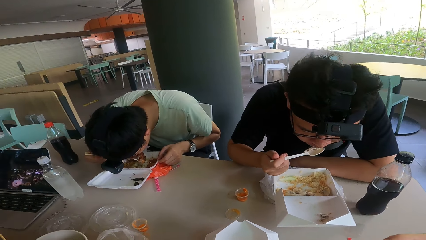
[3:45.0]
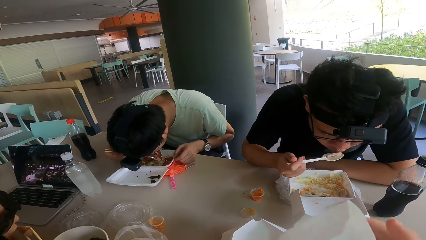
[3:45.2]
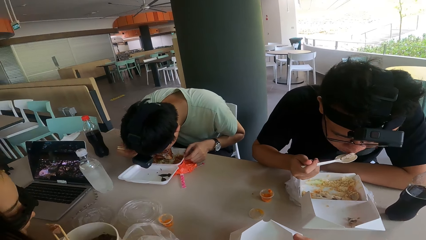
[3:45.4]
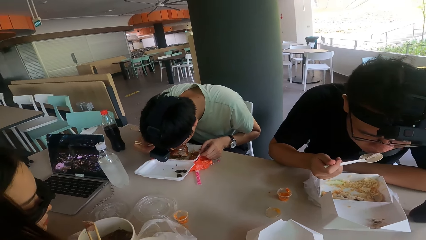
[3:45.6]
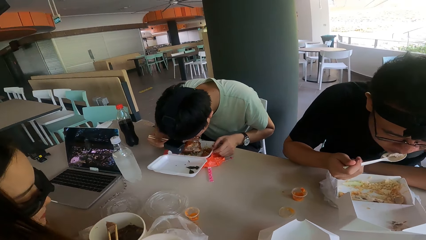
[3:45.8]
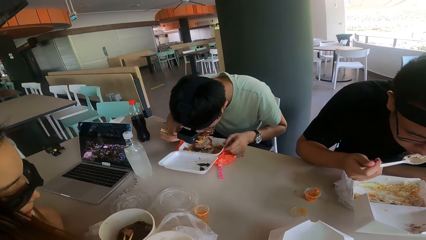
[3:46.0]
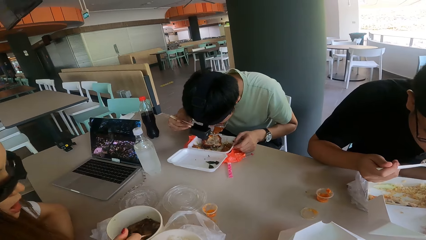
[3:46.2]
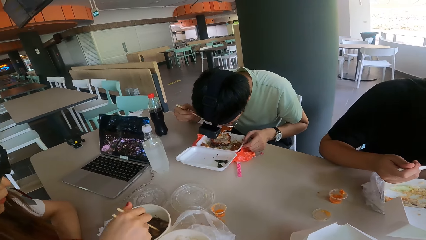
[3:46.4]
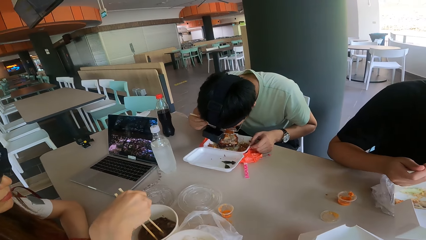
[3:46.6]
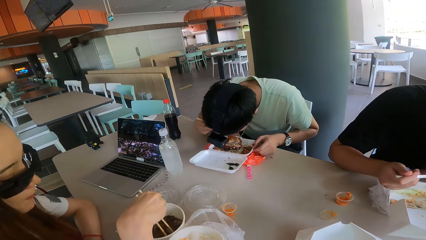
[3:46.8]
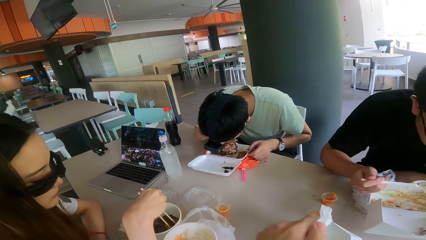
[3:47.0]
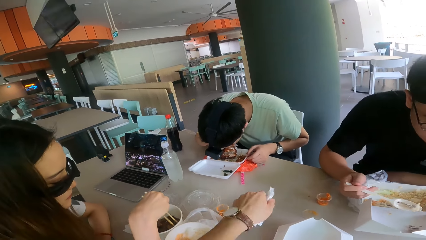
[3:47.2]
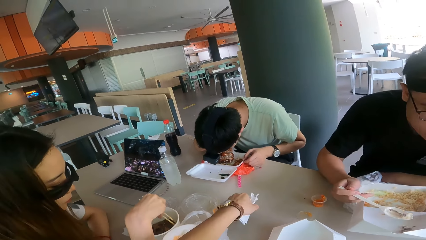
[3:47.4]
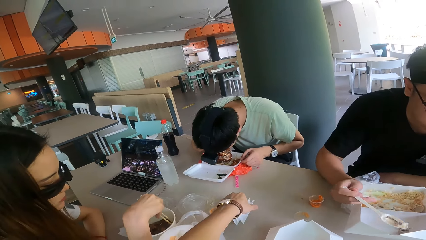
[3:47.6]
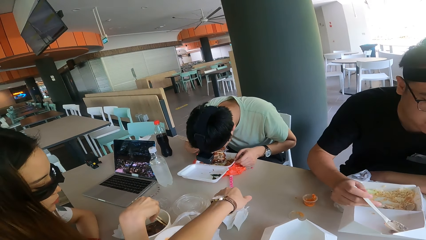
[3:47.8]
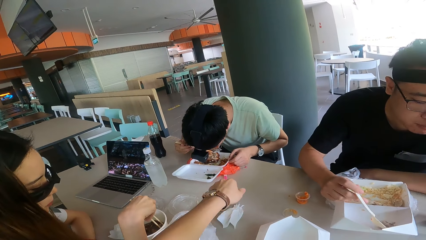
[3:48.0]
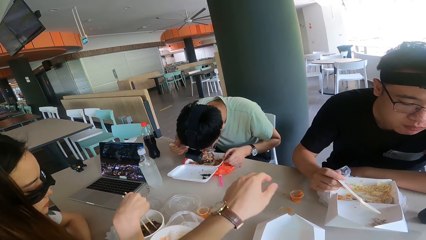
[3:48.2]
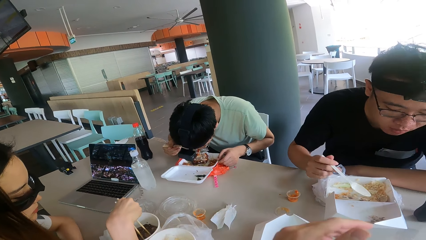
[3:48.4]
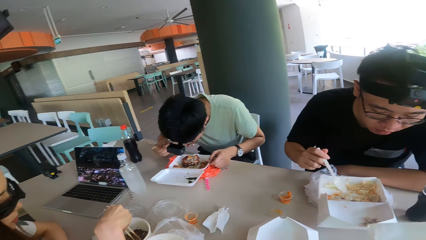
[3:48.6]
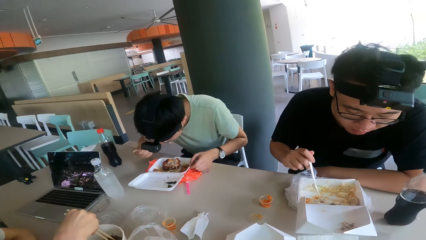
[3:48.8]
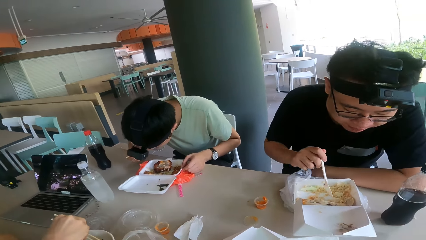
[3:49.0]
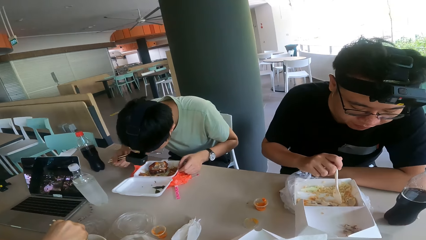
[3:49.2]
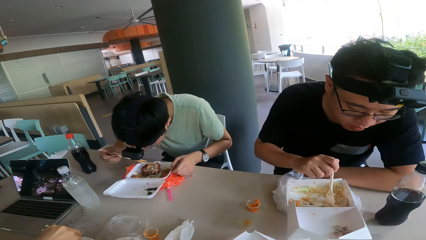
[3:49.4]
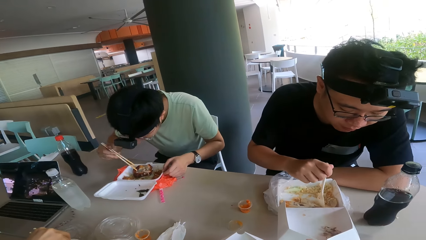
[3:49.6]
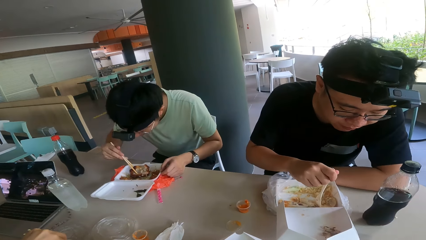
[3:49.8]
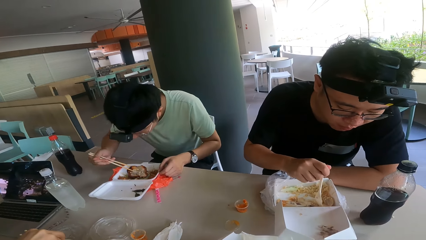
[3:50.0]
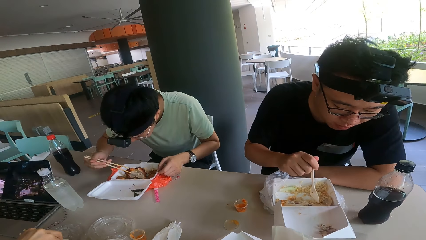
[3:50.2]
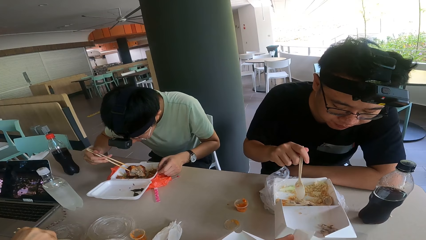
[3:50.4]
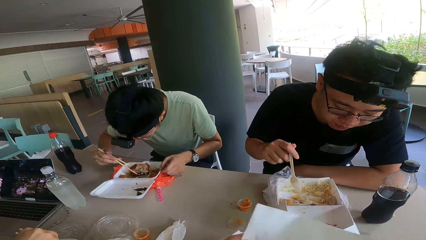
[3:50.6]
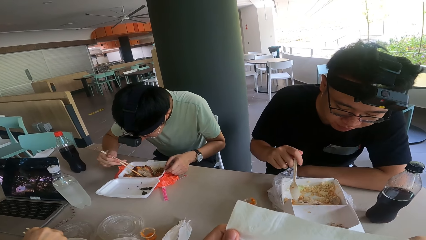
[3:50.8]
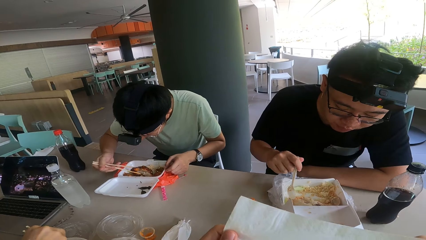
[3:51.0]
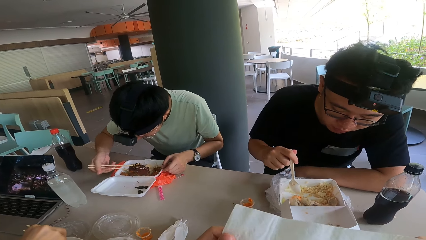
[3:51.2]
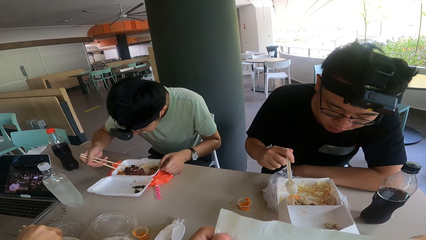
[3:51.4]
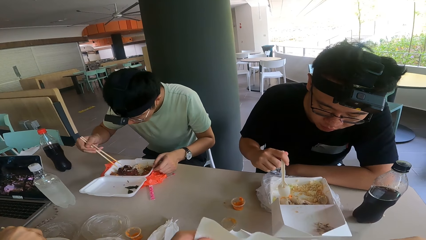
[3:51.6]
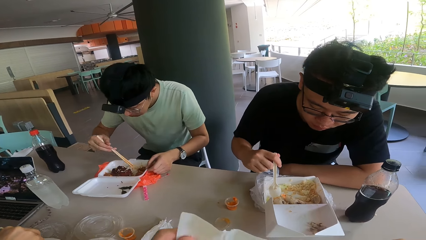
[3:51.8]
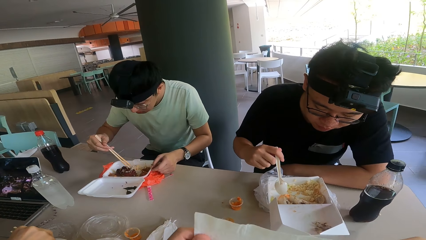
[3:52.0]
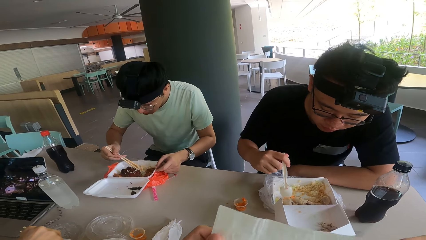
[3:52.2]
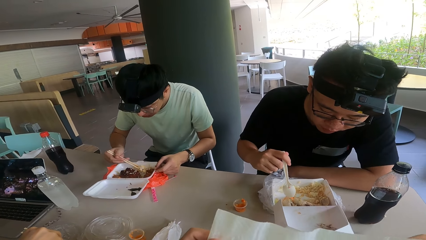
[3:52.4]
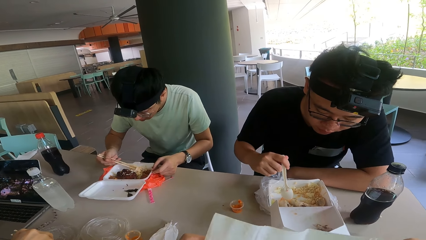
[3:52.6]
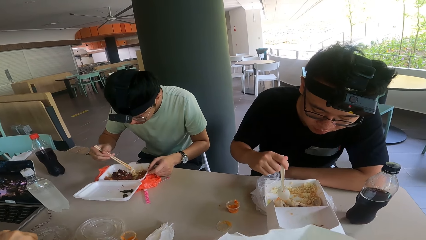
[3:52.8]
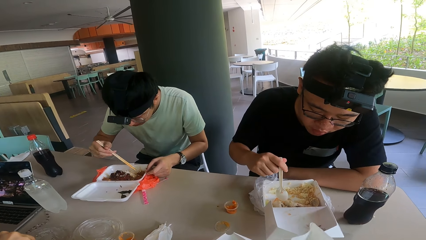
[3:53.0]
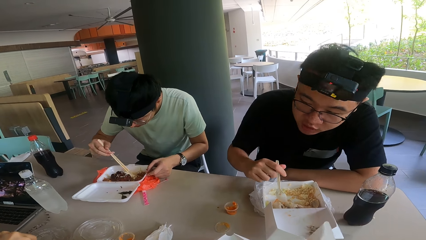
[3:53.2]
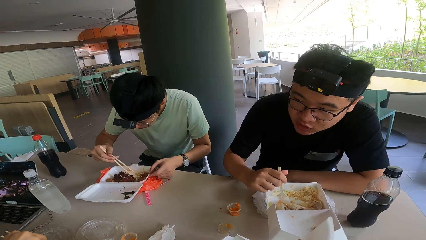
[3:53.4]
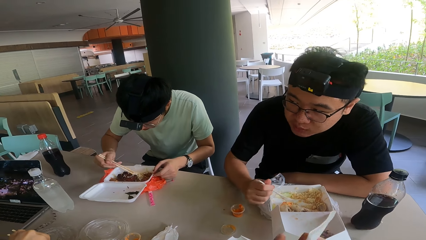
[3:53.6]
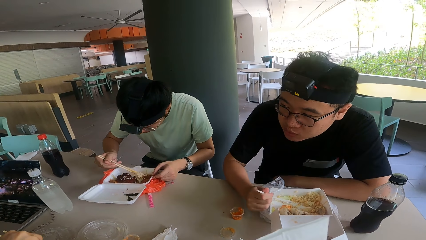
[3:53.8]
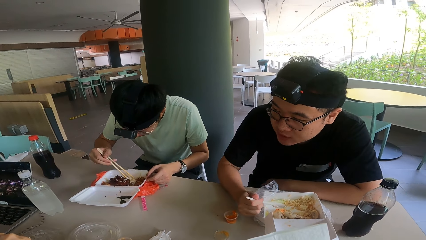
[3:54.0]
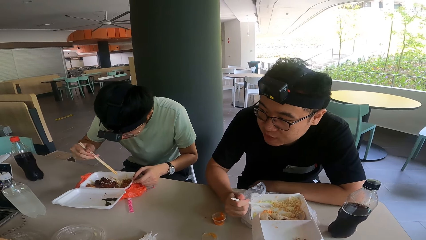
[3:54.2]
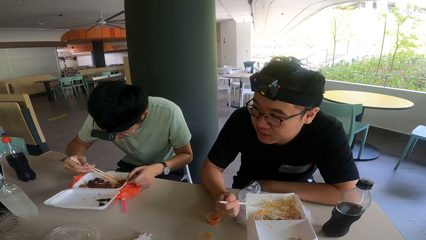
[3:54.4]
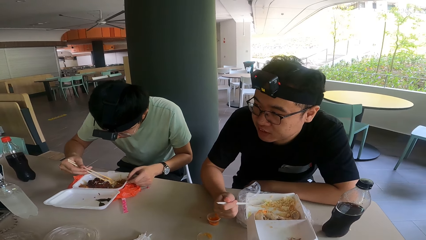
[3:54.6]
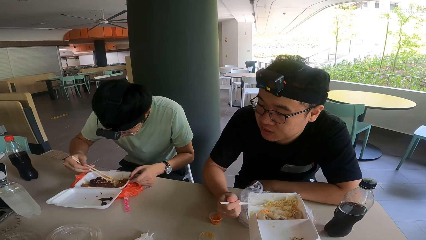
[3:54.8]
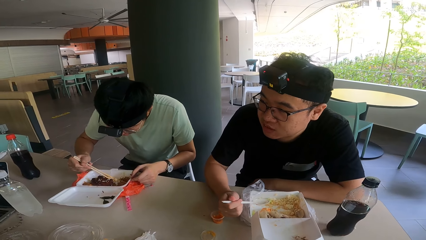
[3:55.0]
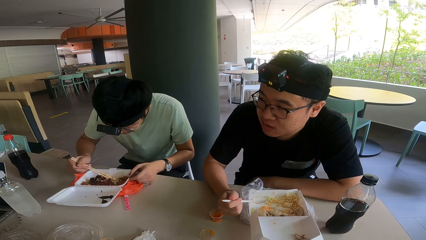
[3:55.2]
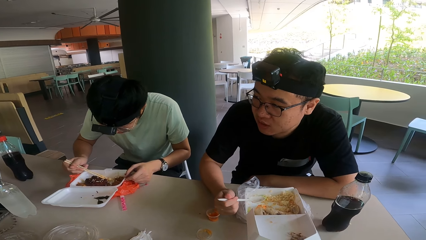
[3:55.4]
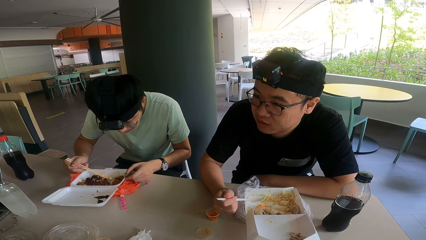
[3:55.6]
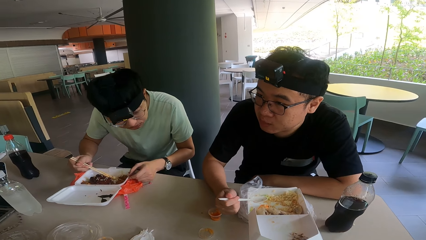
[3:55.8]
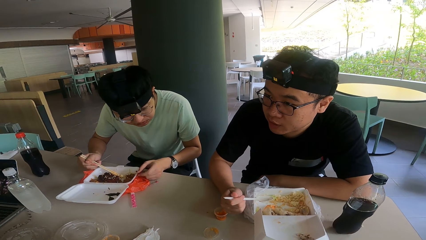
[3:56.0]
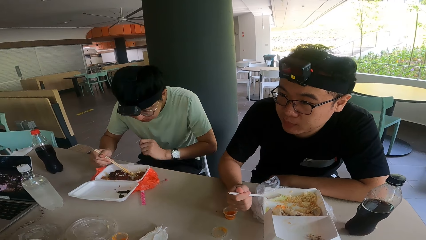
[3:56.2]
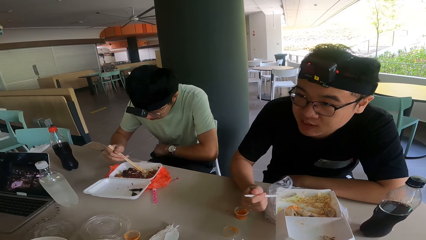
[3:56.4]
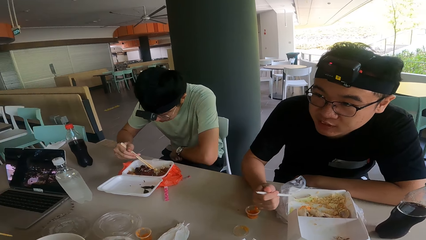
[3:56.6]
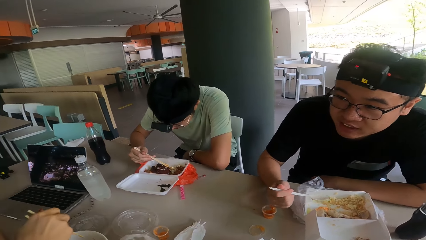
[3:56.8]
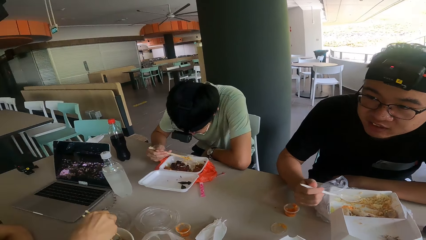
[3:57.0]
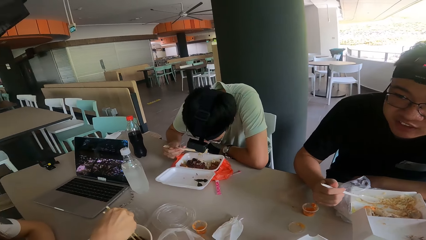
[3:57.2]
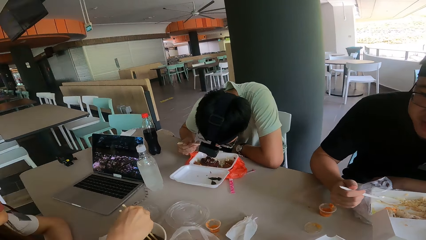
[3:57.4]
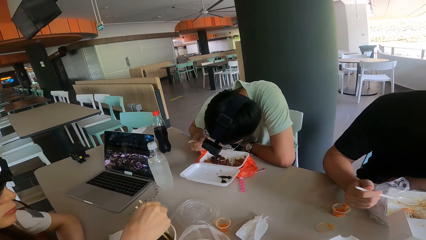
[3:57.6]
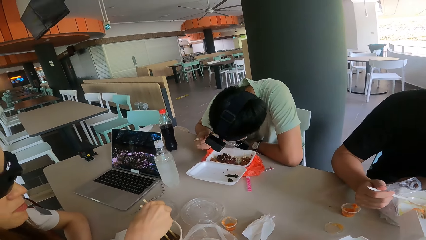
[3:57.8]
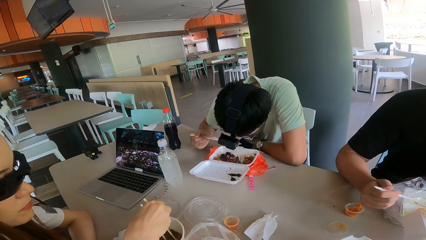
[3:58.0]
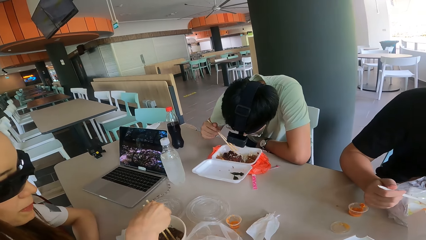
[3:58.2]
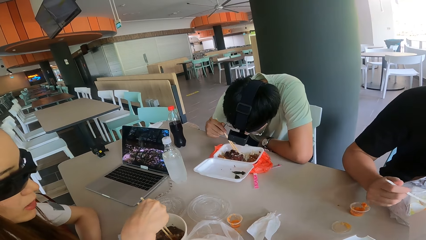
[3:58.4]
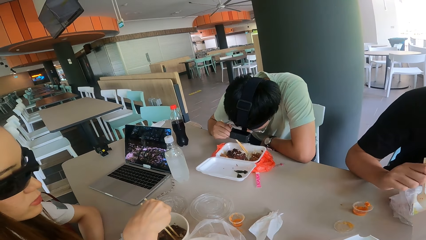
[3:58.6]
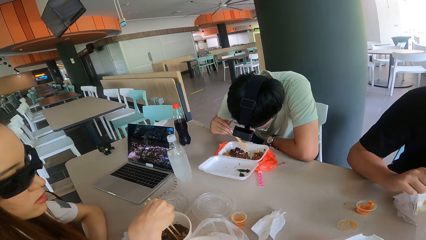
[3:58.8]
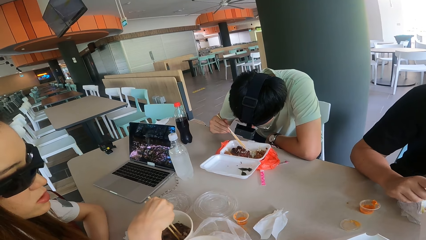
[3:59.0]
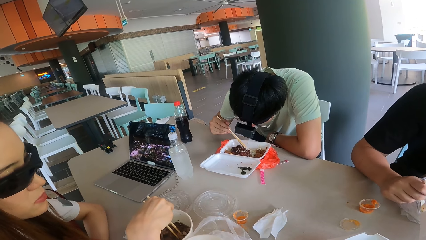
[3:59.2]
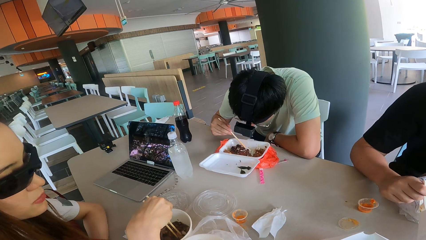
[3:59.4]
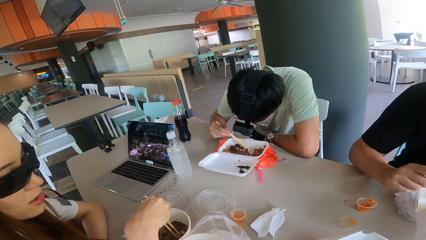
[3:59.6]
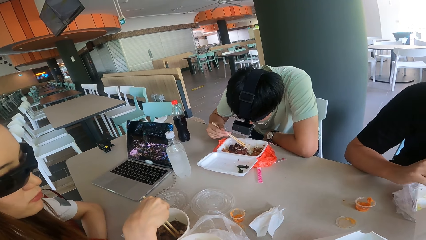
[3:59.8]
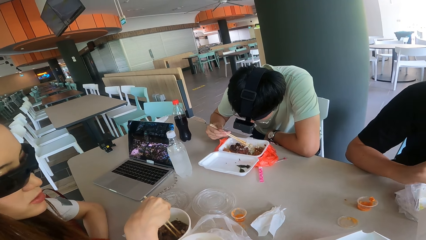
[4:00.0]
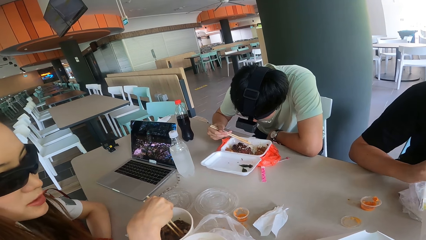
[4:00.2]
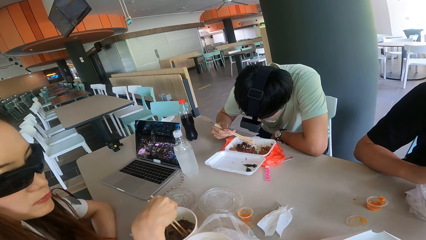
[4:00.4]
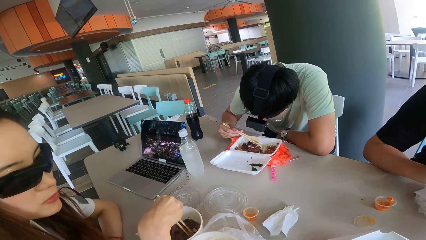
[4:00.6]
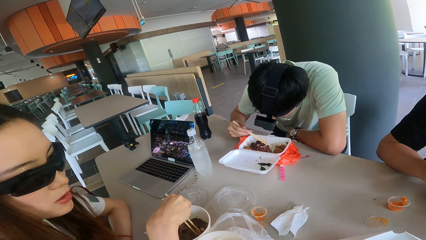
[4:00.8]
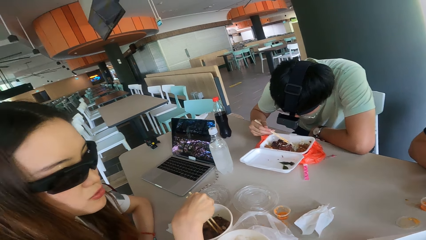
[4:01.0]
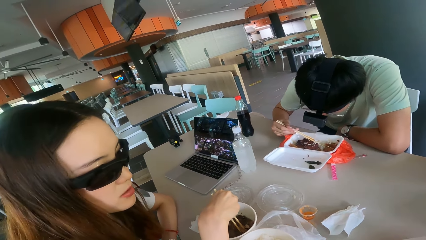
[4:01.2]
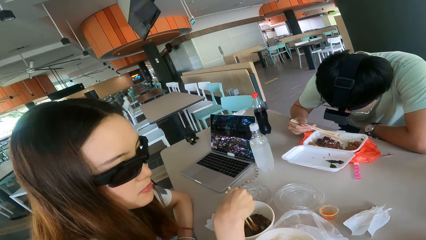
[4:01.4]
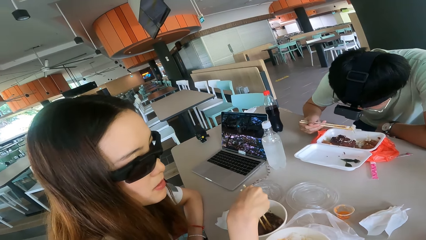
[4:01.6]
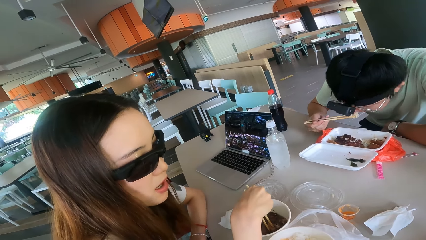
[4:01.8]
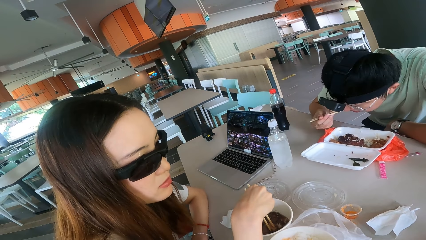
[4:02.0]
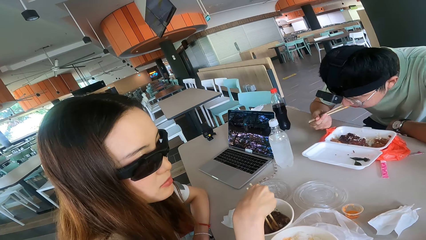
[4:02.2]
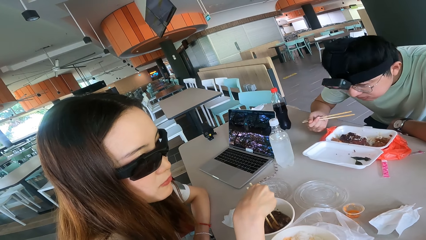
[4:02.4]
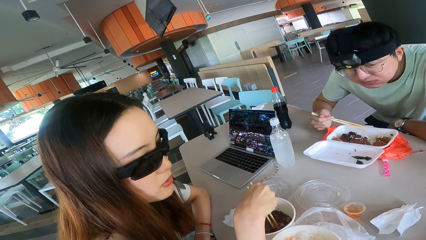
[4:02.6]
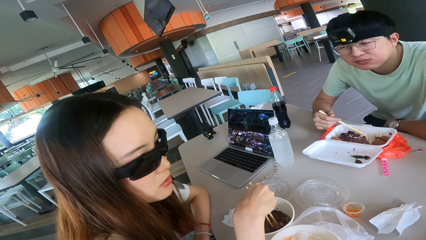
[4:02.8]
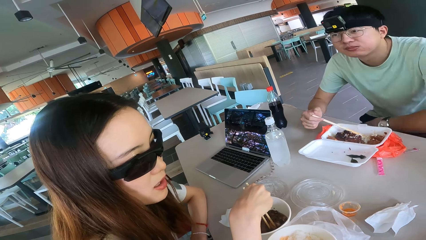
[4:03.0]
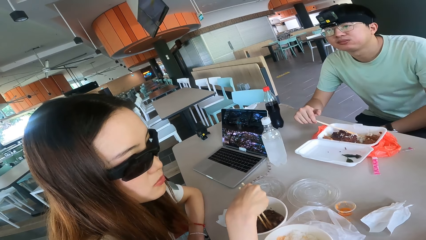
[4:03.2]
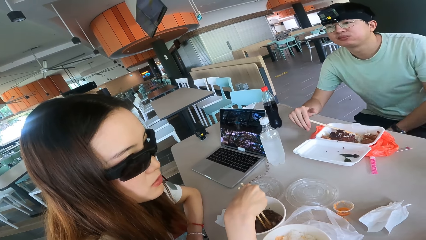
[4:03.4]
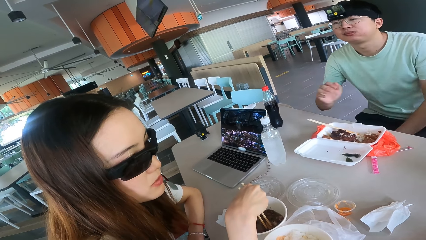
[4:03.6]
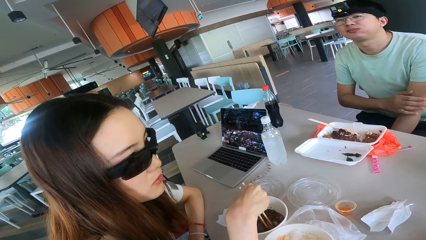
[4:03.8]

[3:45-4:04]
The camera wearer puts the tissue on top of the table. They touch the tissue paper on top of the table. A man converses. A woman converses.
